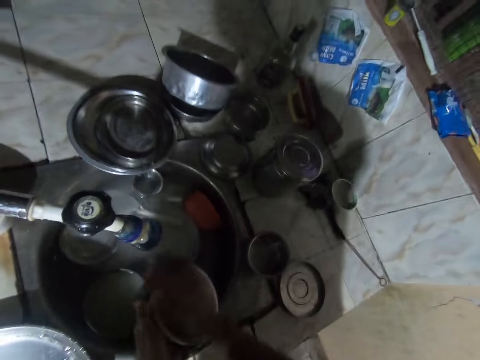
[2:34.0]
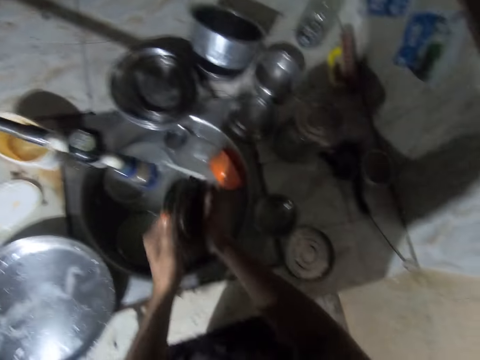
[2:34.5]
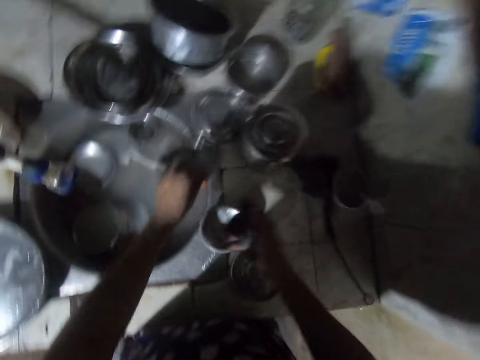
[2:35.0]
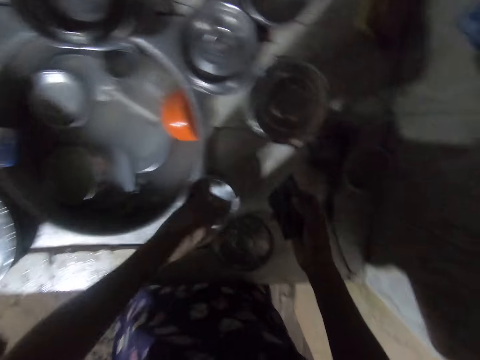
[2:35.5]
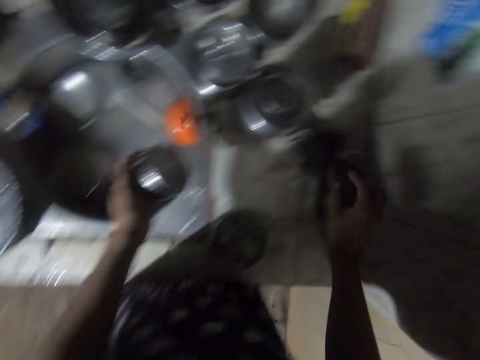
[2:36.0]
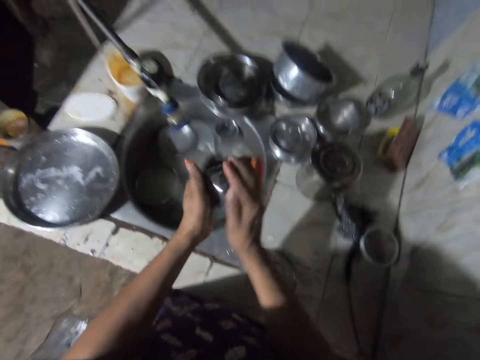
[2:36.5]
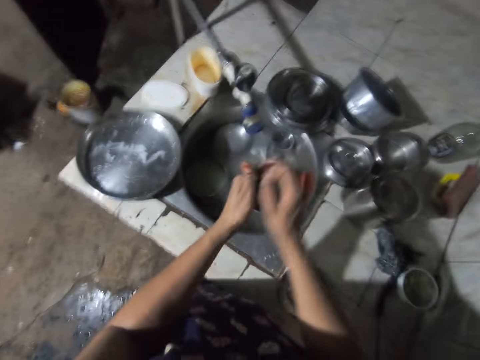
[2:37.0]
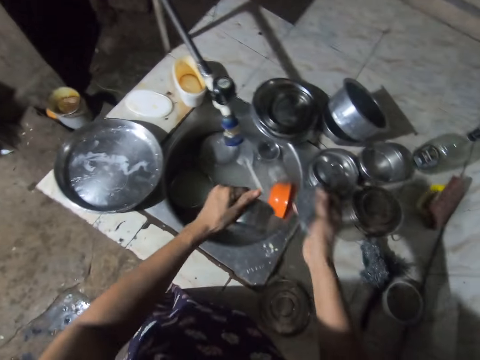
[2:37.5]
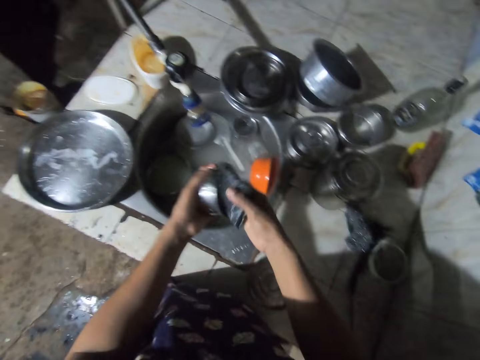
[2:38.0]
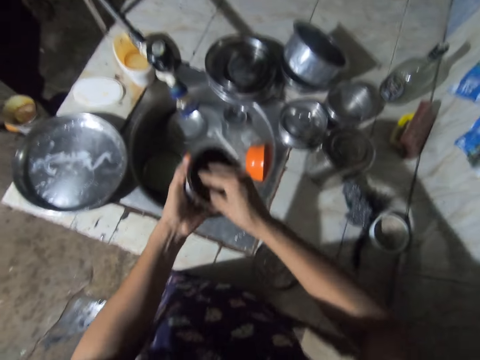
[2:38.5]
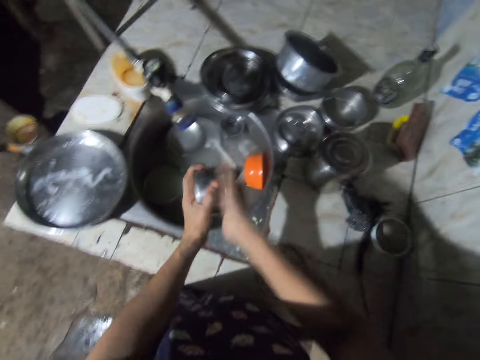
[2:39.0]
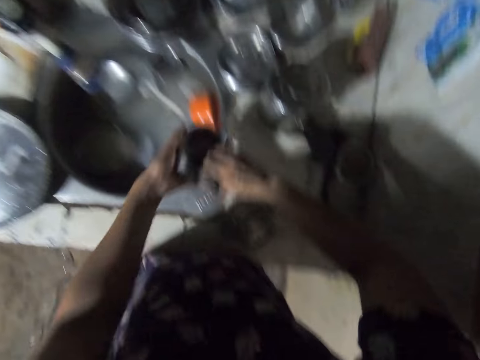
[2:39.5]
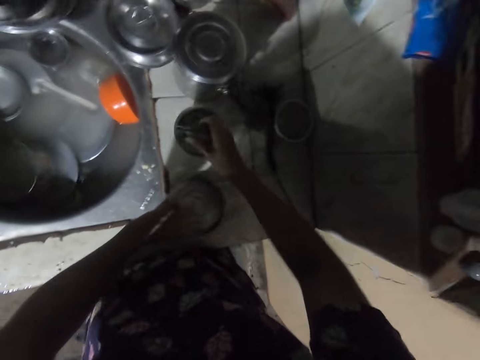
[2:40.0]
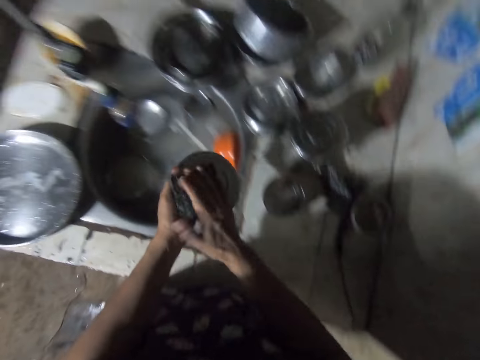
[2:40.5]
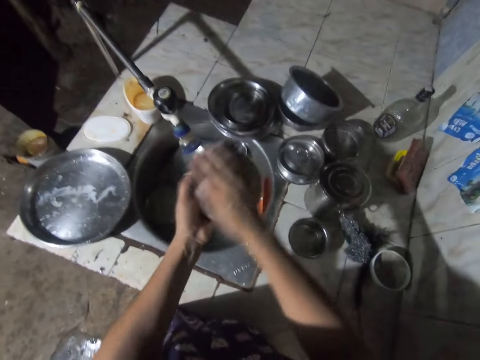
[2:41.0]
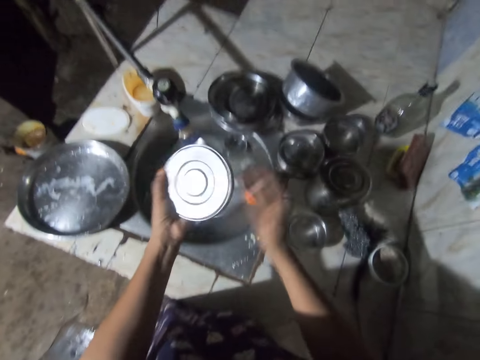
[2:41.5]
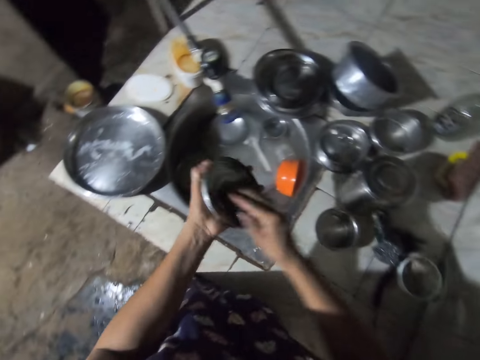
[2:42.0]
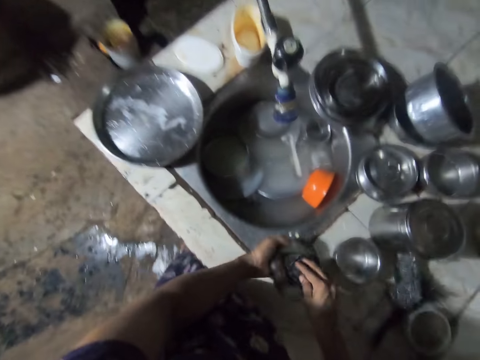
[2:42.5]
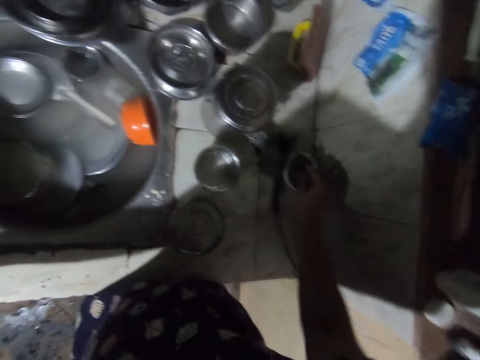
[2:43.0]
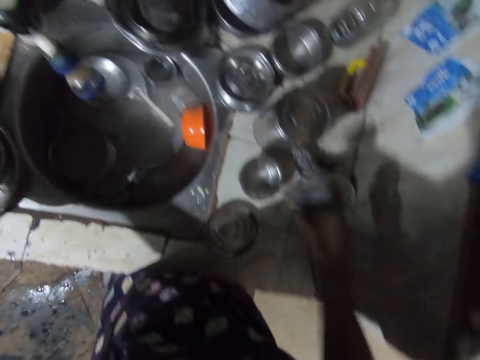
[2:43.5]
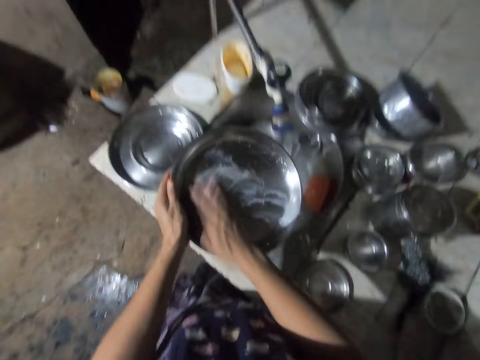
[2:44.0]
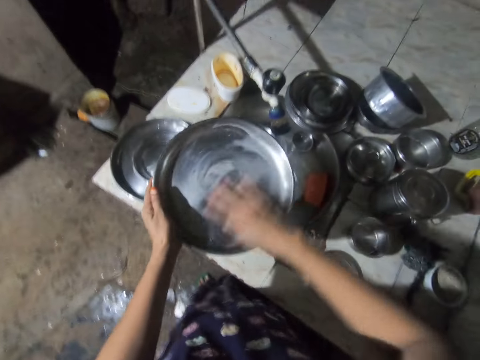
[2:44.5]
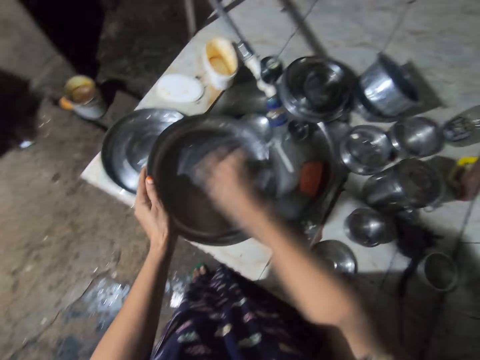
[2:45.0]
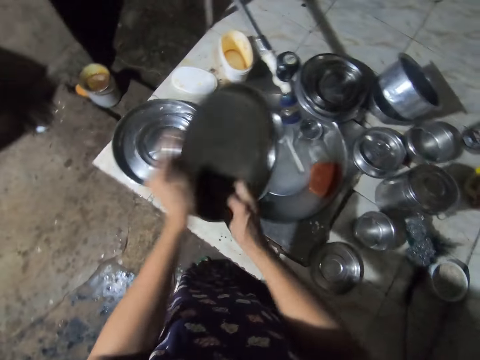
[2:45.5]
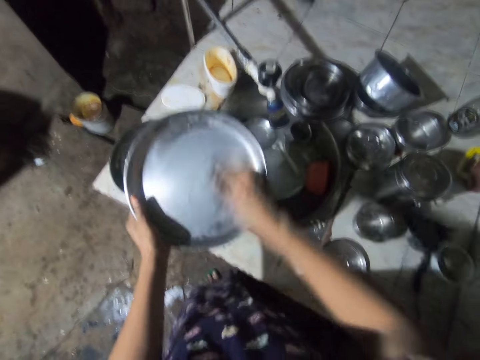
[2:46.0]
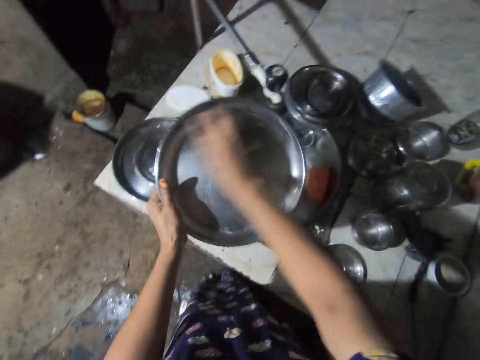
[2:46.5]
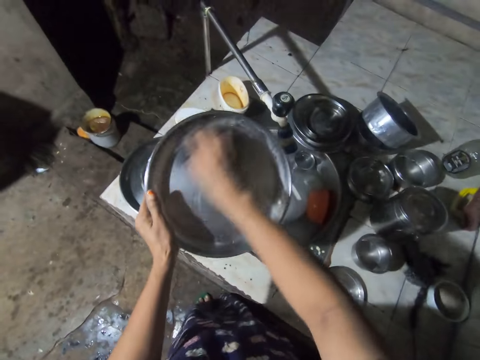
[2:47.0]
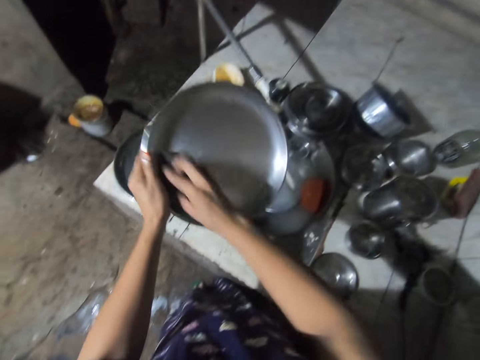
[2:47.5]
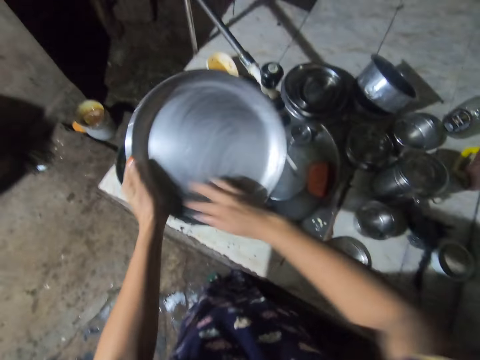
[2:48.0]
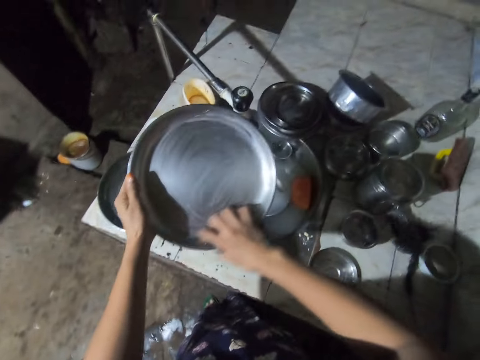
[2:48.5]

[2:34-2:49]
The camera wearer places a bowl lid on the kitchen counter with the left hand. They pick a bowl from the kitchen counter with the left hand. They dip a washing sponge on soap with the right hand. They wash the bowl with the washing sponge. They place the bowl from the kitchen counter with the right hand. They pick a plate from the kitchen counter with the left hand. They wash the plate with the washing sponge. They put the plate down. They dip the washing sponge on soap with the right hand. They pick a tray from the kitchen counter with the left hand. They wash the tray with the washing sponge.

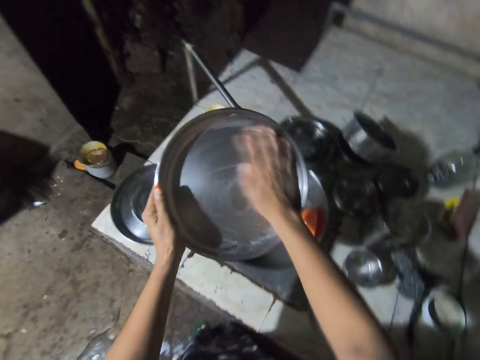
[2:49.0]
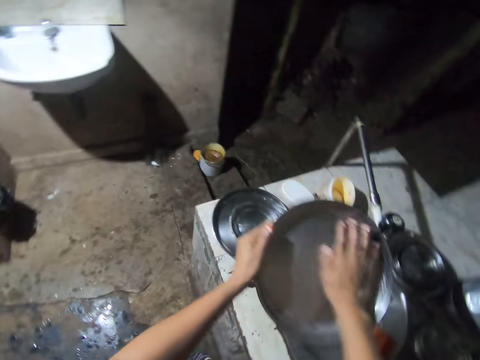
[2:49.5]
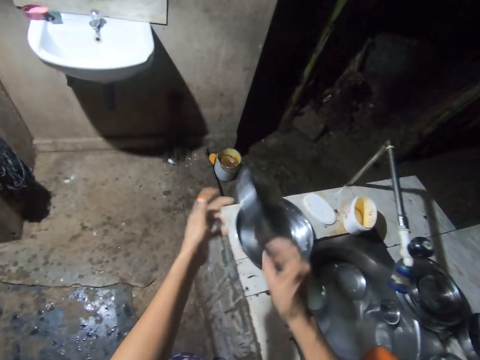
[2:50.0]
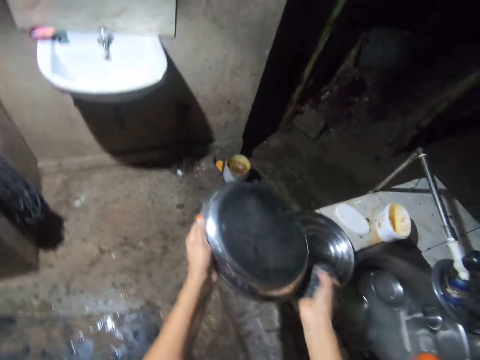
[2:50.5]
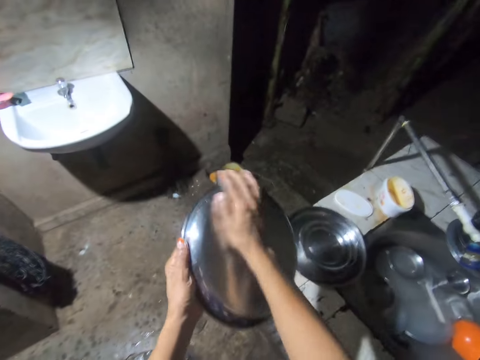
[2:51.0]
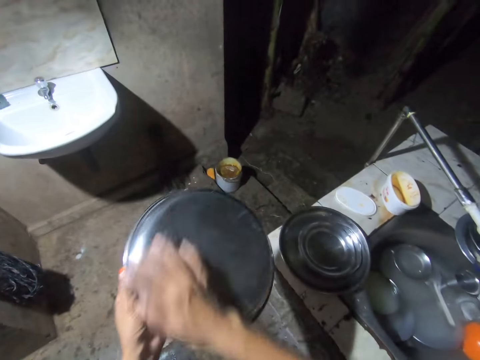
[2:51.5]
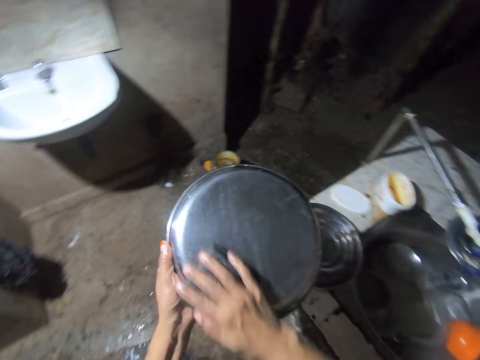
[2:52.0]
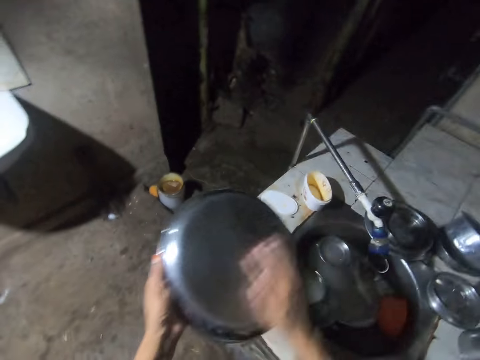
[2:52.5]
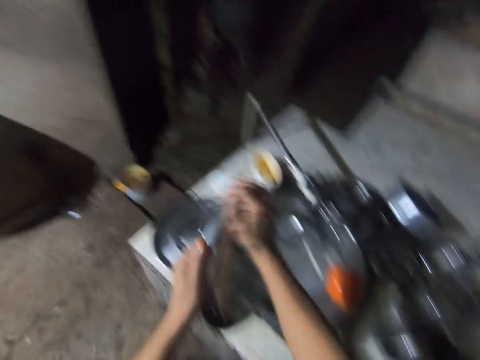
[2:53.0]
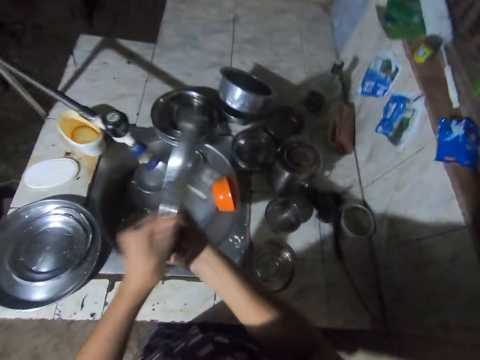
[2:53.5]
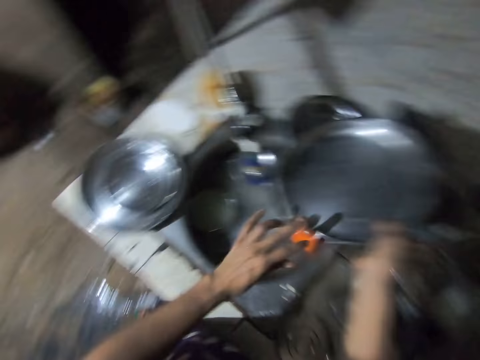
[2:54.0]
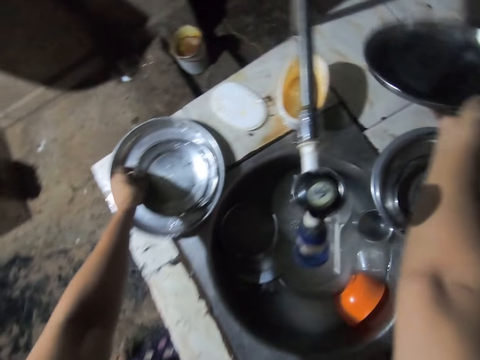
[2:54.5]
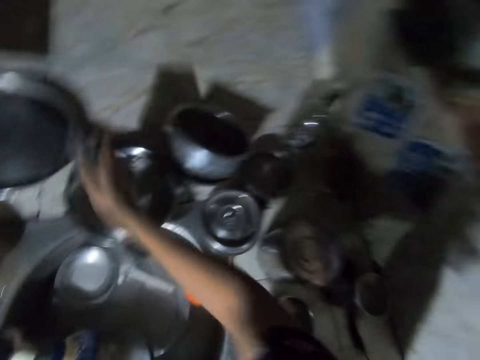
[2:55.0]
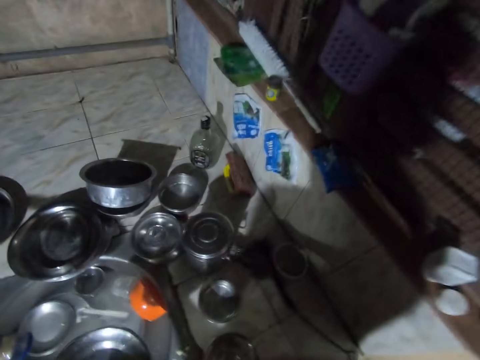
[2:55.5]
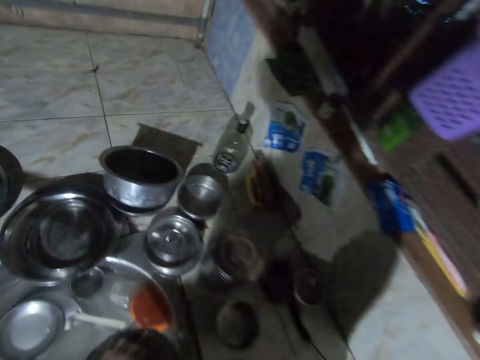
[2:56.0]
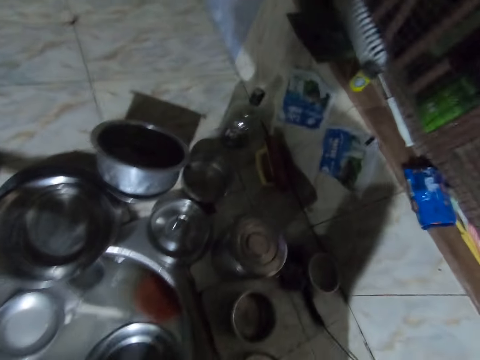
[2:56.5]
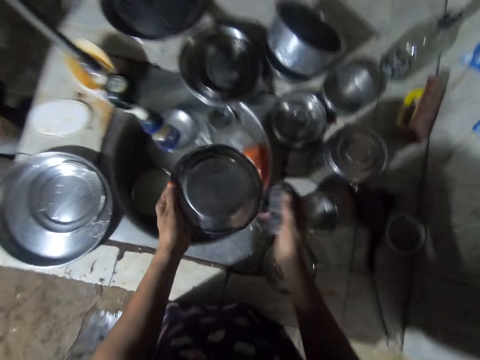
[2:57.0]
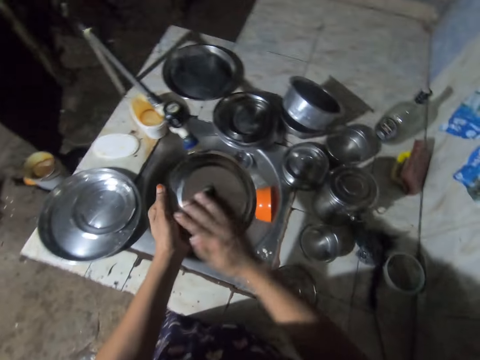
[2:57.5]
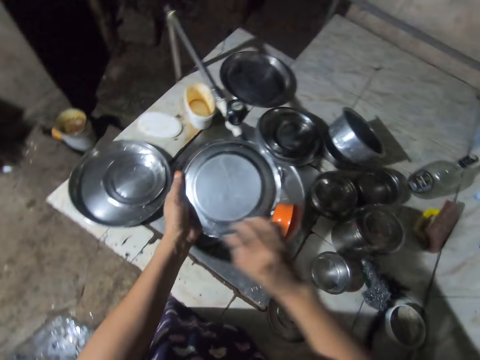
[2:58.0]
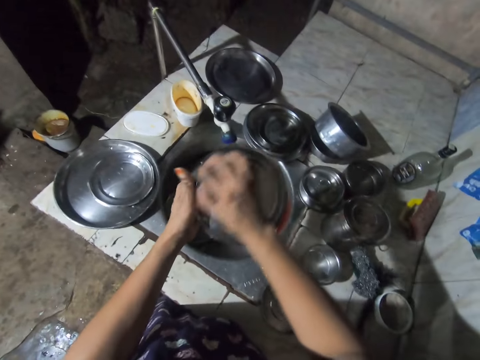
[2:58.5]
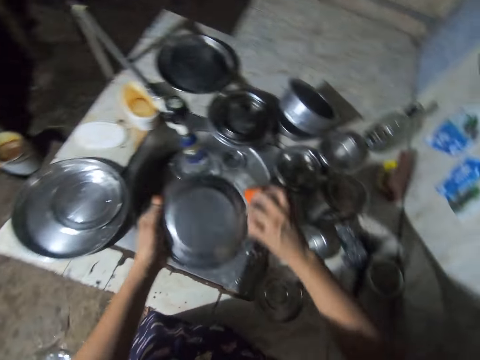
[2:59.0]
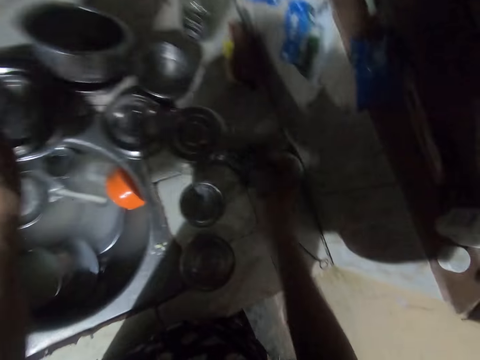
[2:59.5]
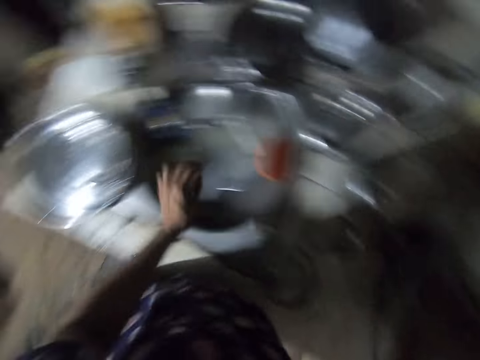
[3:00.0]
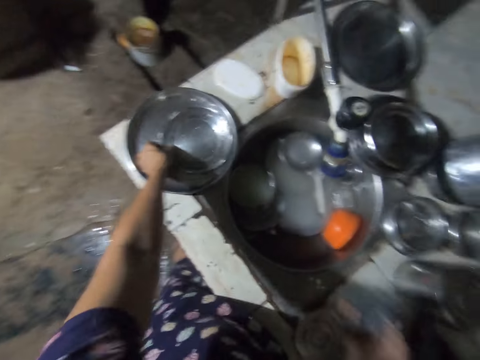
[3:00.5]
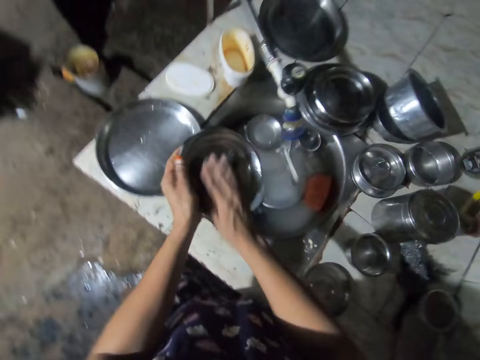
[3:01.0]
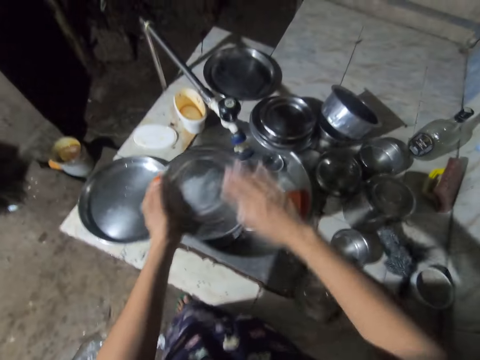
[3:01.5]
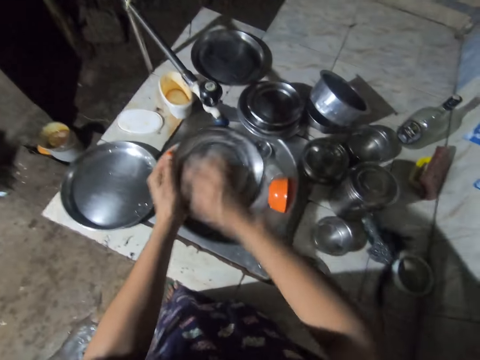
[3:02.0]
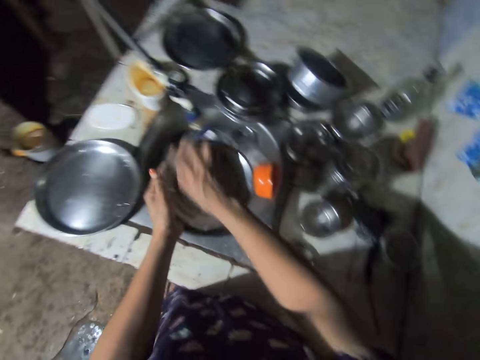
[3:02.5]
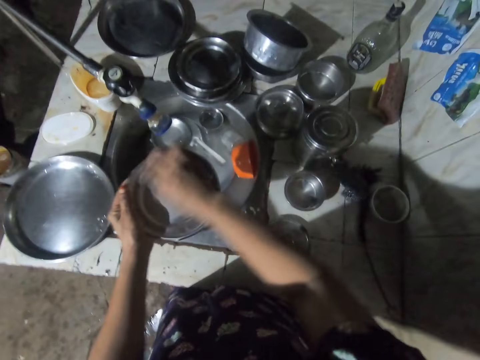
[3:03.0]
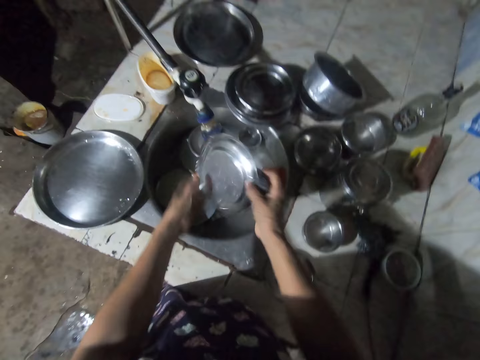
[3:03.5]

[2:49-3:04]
The camera wearer places a tray on the kitchen counter with the right hand. They pick a plate from the kitchen counter with the left hand. They wash the plate with a washing sponge. They dip the washing sponge on soap with the right hand. They place the plate on top of a plate with the left hand. They pick a plate from the tray with the left hand. They wash the plate with the washing sponge.
